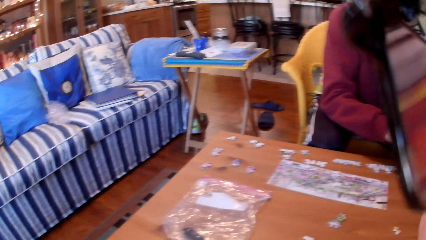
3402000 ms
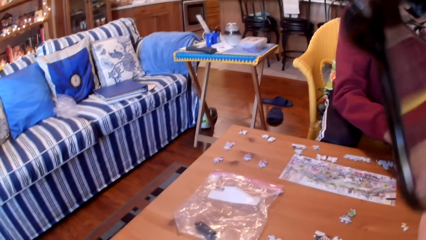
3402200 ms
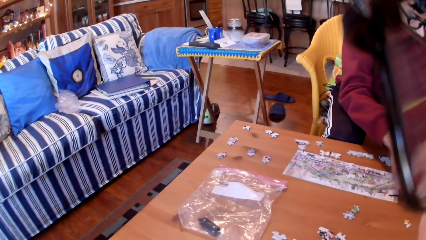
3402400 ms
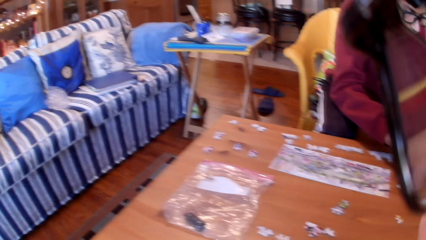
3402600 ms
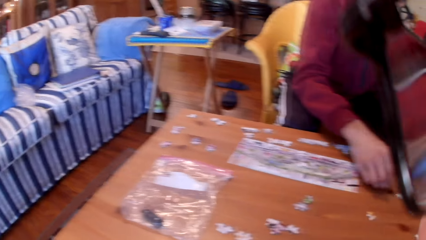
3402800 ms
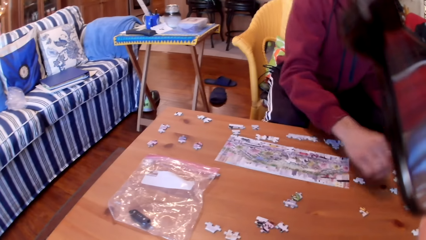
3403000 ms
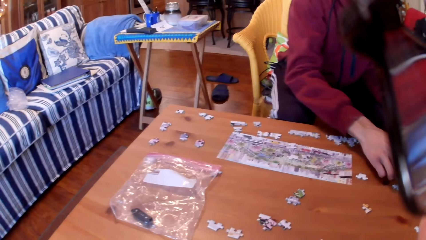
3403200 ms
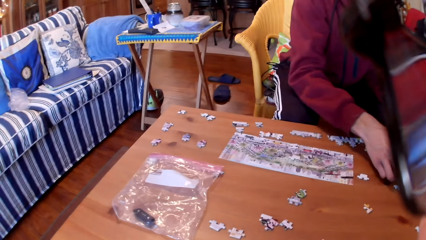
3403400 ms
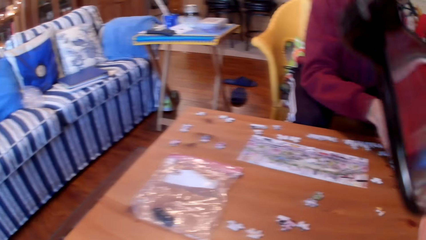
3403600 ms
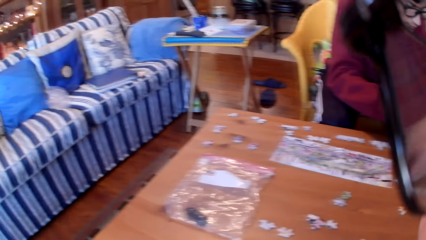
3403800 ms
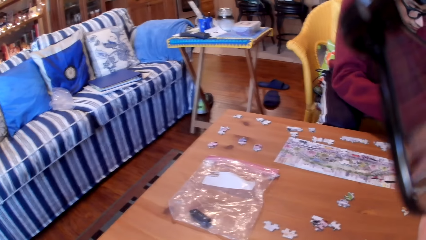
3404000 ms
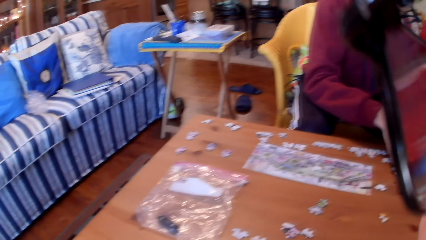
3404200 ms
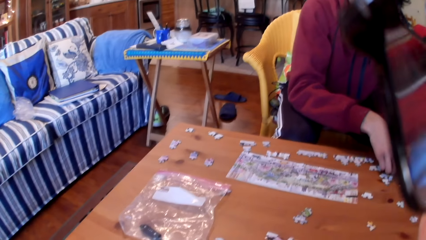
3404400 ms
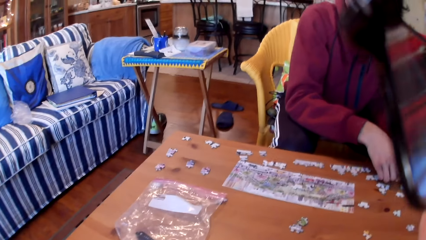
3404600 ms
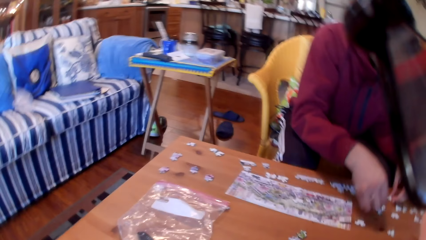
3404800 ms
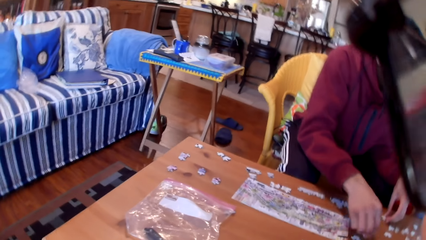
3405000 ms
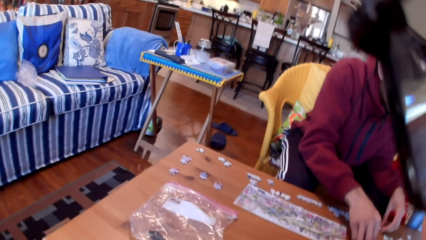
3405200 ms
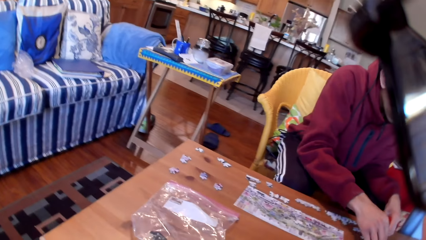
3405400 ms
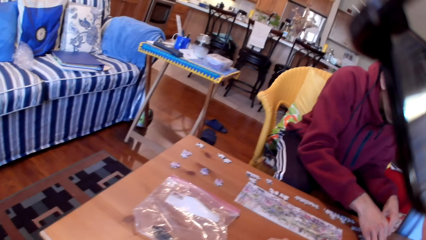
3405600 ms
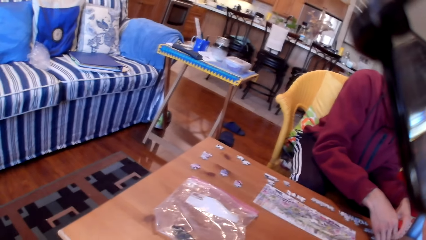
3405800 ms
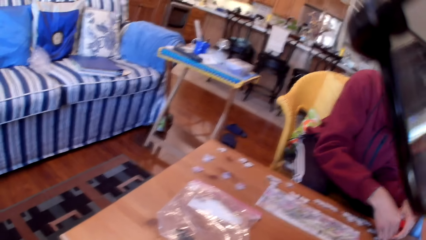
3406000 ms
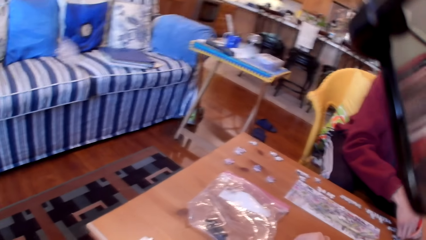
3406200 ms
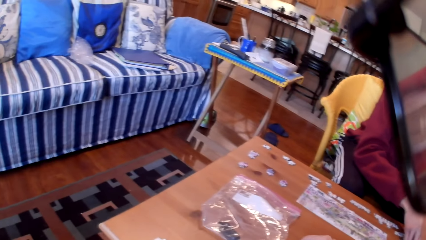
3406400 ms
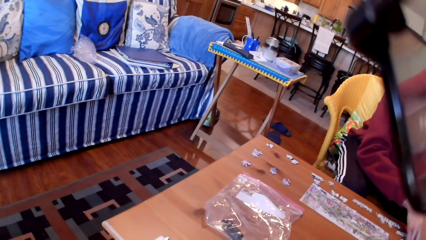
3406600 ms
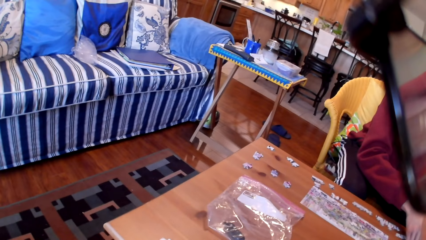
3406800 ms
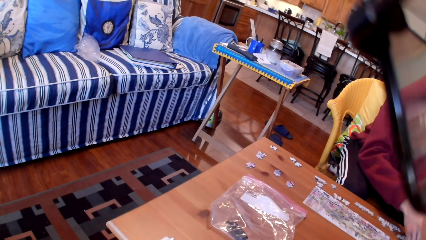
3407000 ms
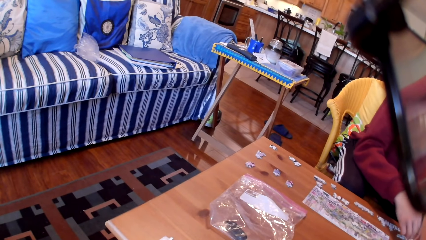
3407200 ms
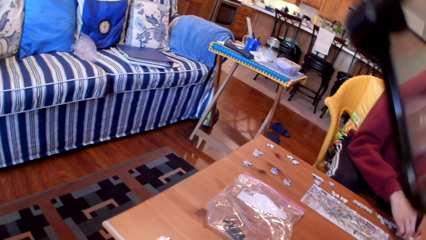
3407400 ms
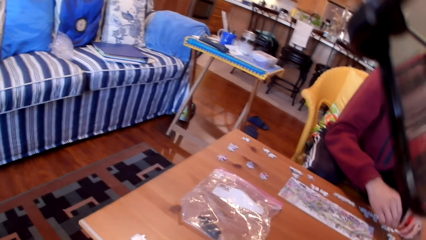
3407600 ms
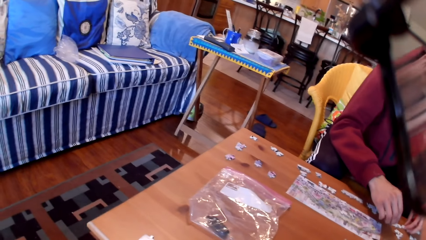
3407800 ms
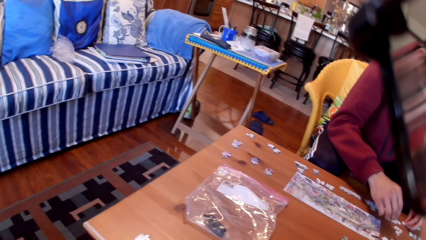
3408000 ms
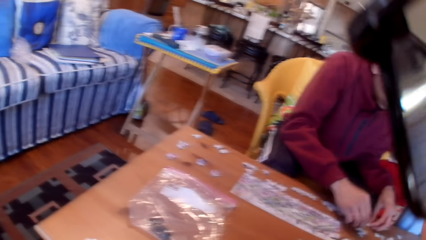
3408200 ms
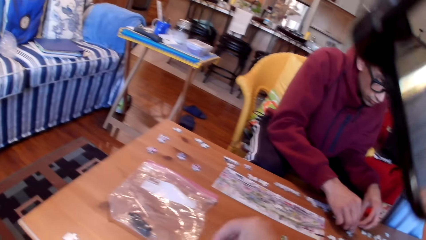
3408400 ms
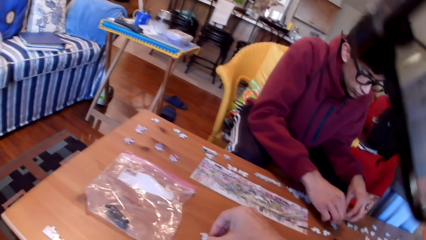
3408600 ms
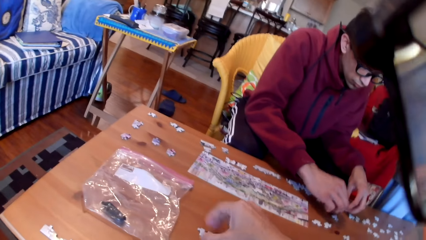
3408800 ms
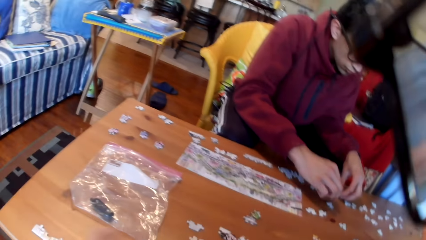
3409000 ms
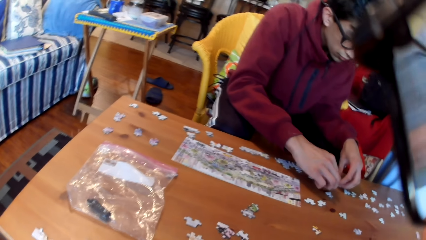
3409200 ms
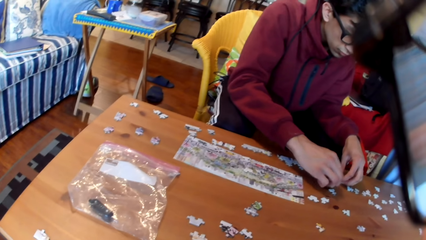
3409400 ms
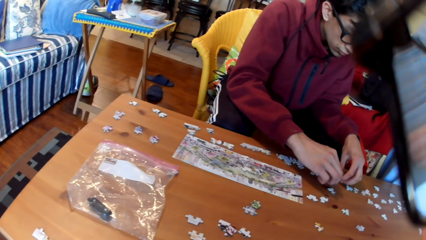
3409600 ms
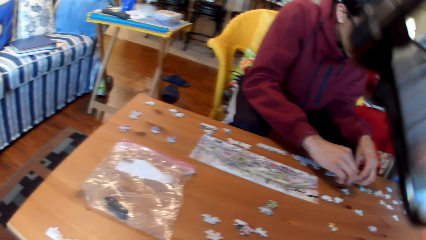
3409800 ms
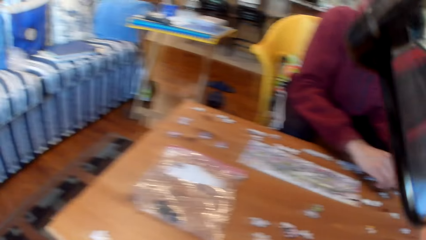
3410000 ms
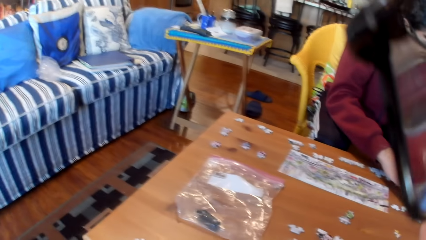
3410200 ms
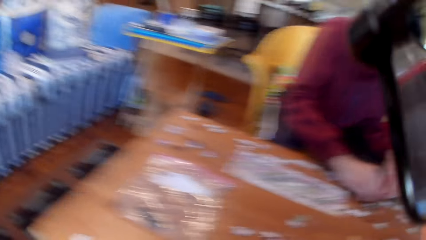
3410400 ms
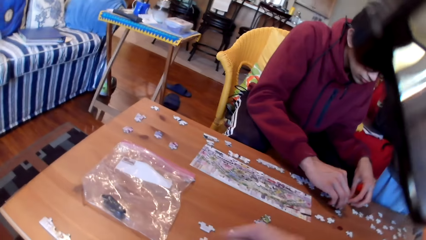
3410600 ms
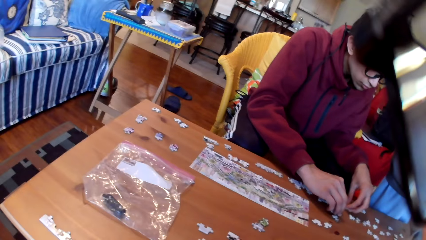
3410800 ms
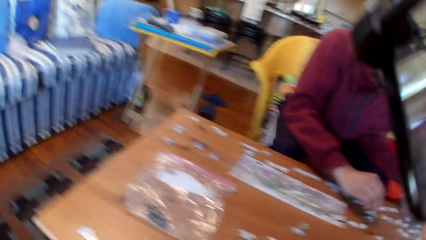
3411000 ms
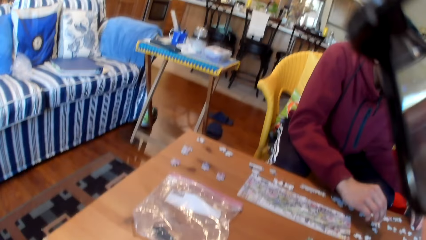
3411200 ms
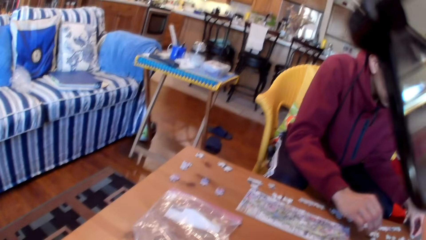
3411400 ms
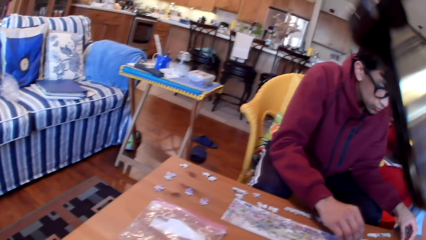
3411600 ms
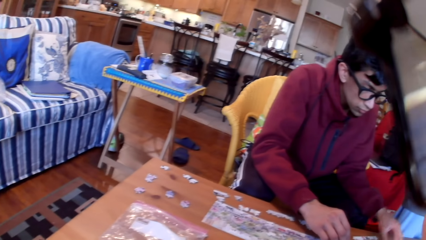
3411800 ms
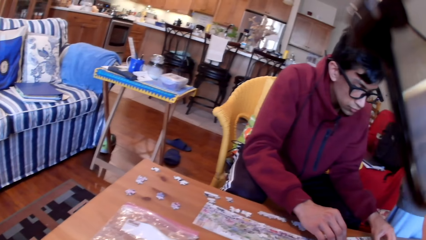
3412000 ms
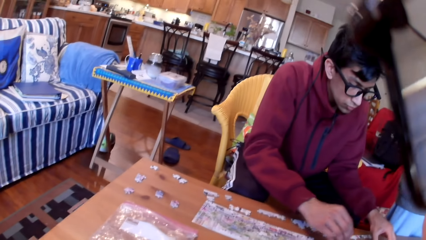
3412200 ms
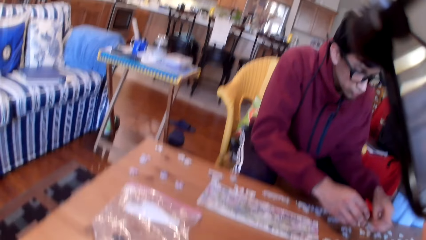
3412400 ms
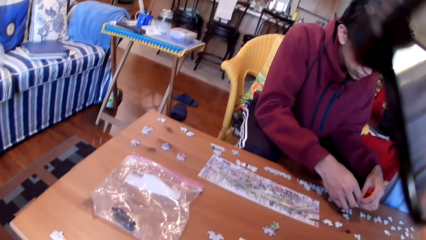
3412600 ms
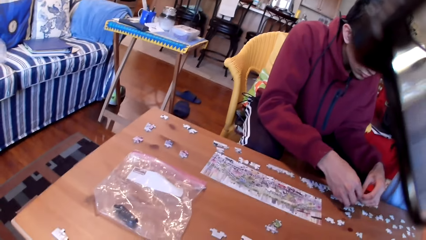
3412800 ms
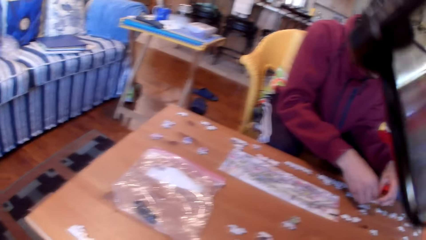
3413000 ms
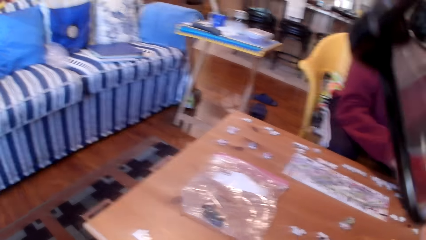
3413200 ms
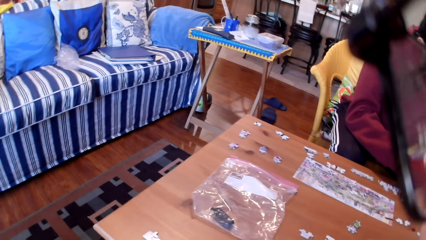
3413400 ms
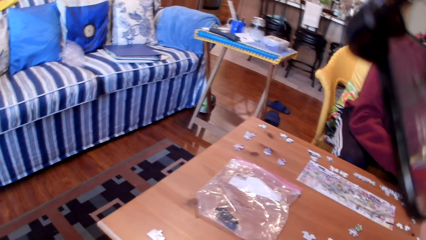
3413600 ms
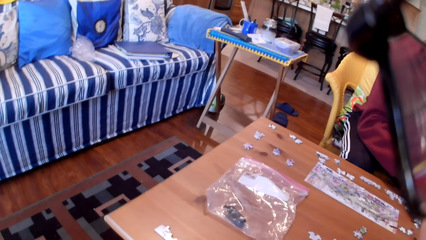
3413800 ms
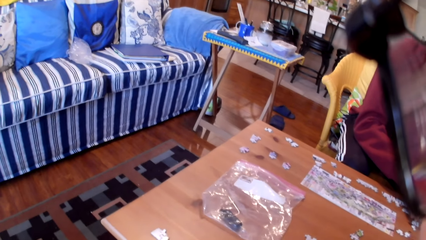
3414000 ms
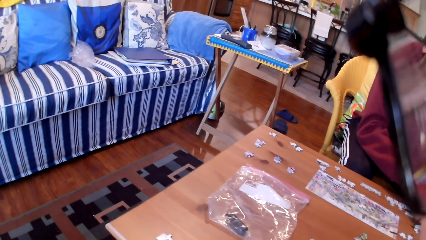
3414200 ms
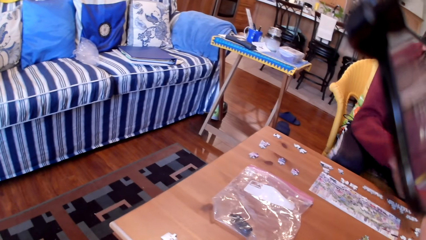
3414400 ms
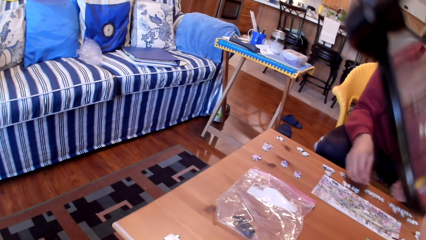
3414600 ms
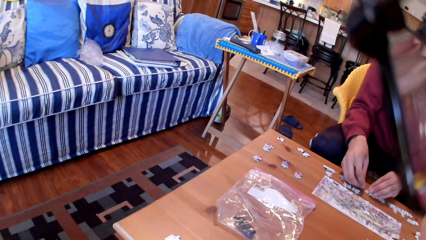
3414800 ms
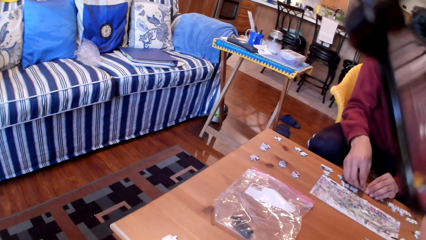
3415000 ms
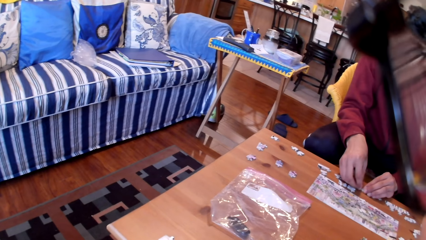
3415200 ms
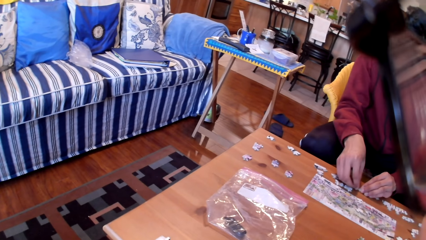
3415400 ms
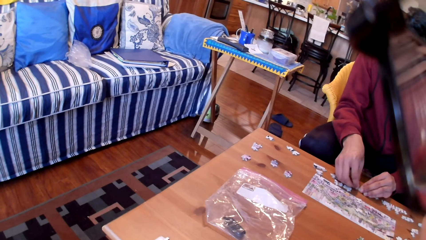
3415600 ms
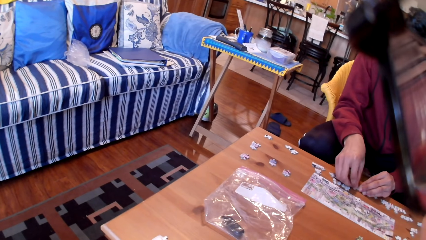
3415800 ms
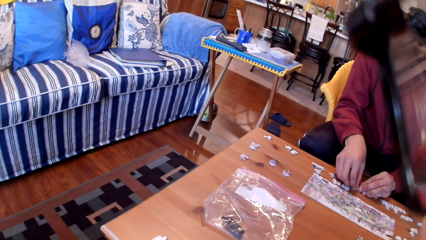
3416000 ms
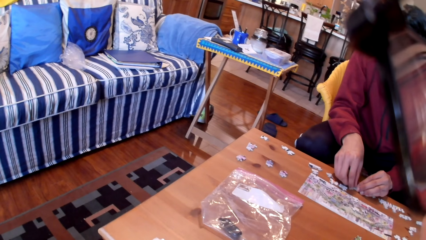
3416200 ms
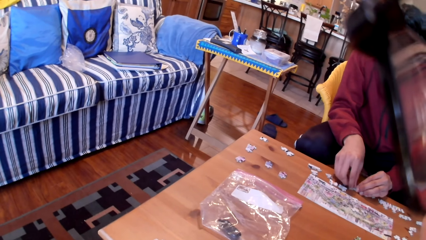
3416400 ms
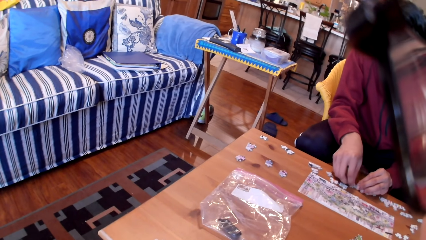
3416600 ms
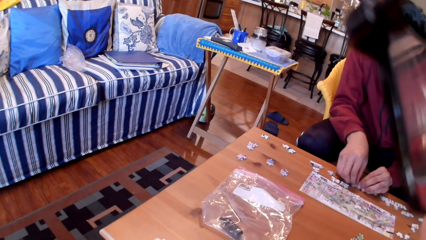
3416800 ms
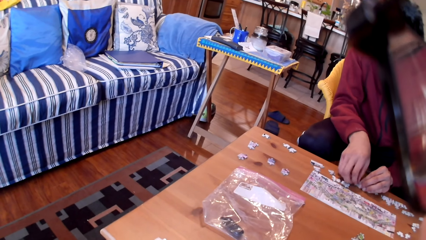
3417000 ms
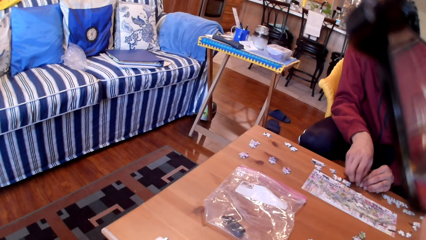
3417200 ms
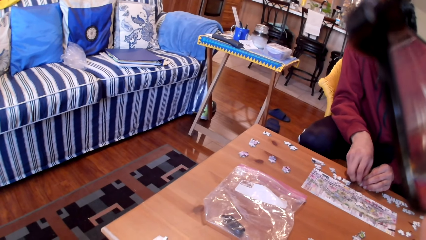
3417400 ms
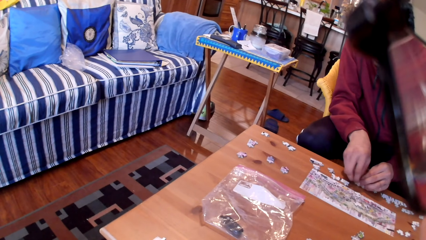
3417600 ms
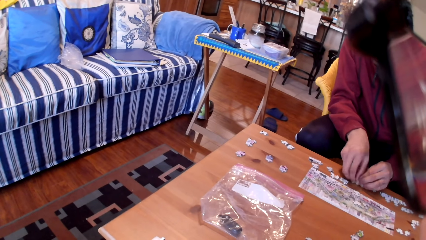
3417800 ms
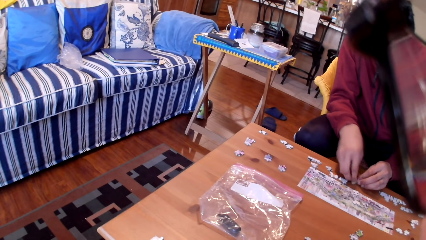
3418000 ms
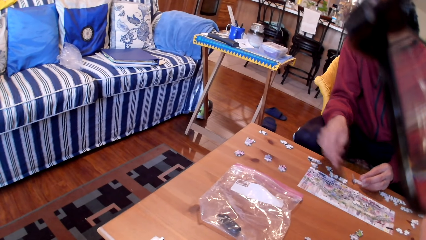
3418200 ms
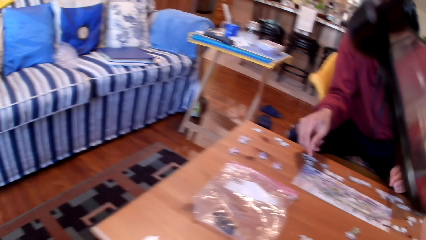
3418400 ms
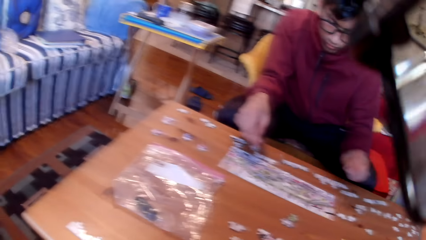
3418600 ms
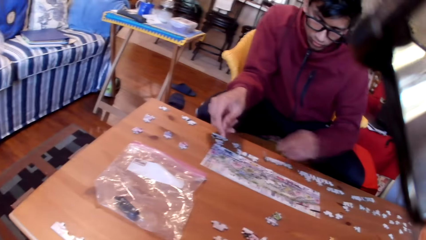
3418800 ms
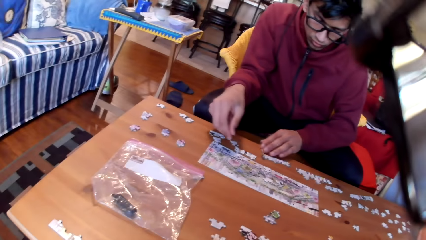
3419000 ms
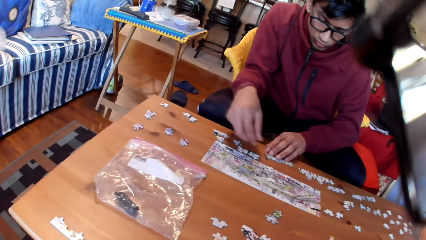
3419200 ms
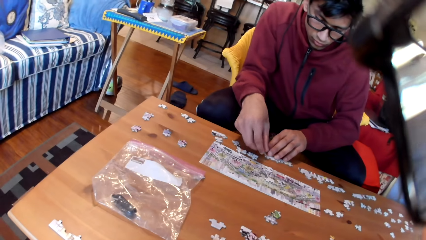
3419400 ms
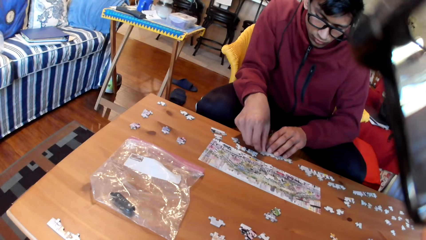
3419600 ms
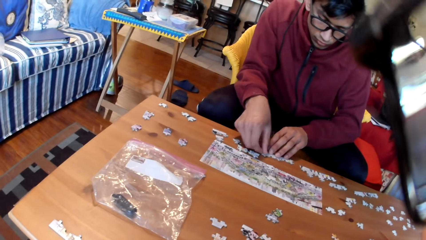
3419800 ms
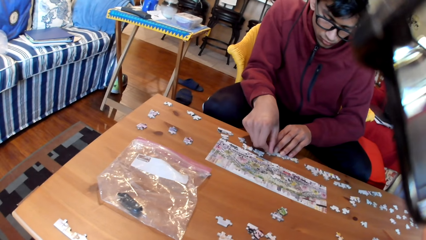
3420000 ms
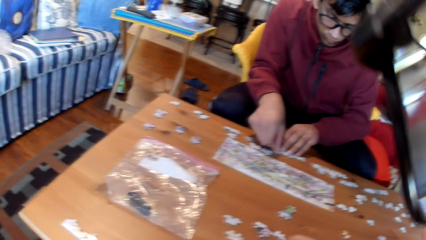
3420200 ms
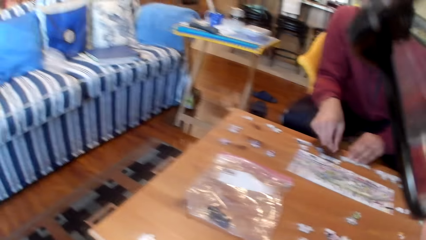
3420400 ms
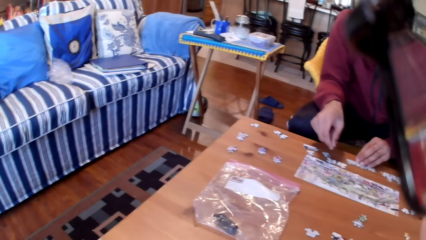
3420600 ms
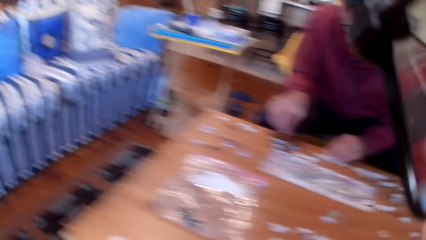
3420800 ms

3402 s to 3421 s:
The camera wearer looks at the table. A man arranges the jigsaw puzzle on the table. The camera wearer arranges the jigsaw puzzle on the table. The man arranges the jigsaw puzzle on the table. The camera wearer puts a puzzle on the table. The man fixes the puzzles.
